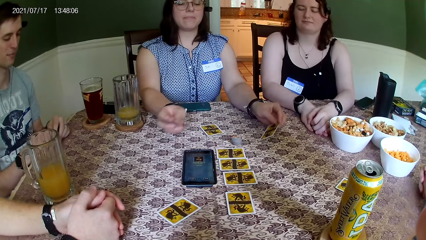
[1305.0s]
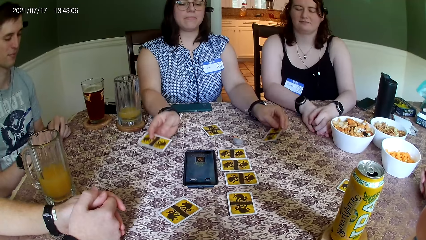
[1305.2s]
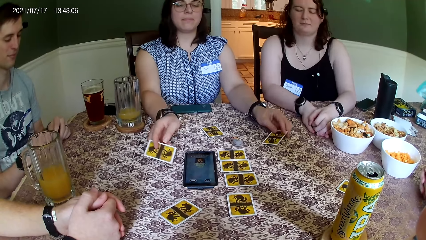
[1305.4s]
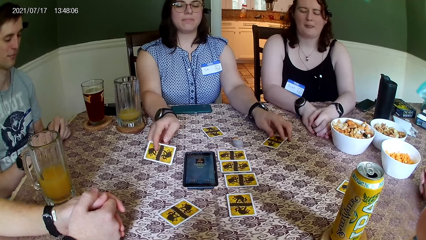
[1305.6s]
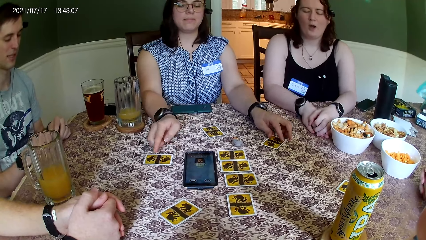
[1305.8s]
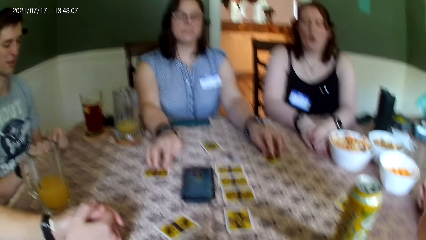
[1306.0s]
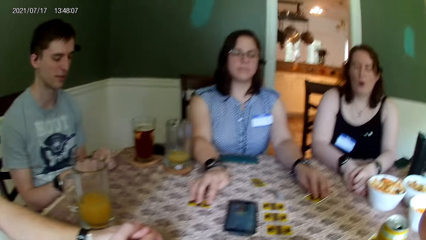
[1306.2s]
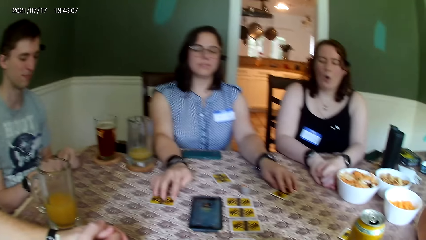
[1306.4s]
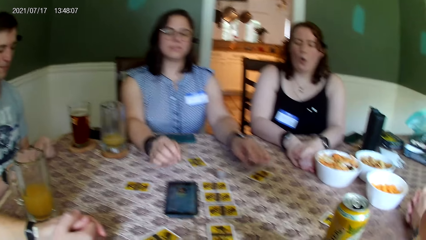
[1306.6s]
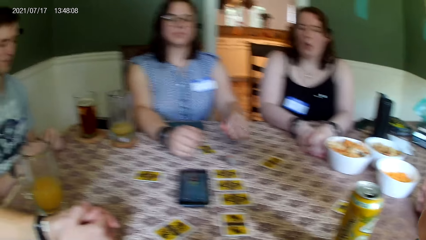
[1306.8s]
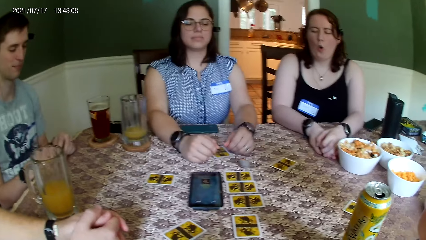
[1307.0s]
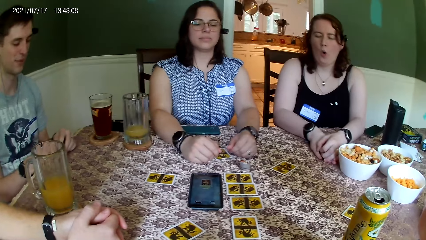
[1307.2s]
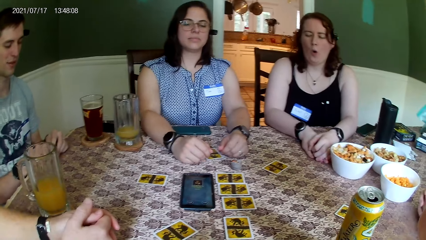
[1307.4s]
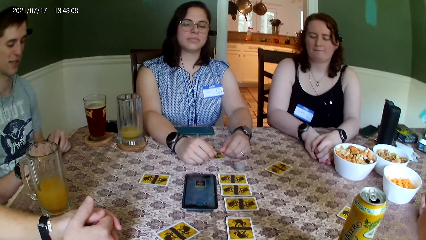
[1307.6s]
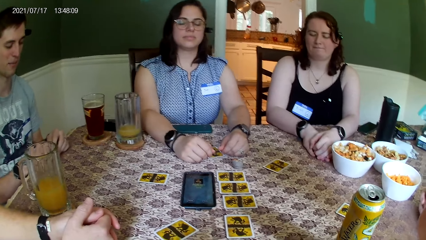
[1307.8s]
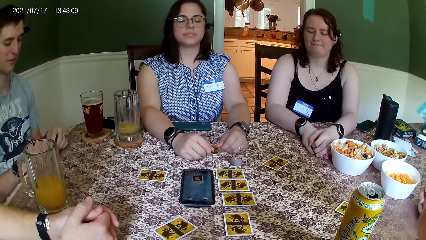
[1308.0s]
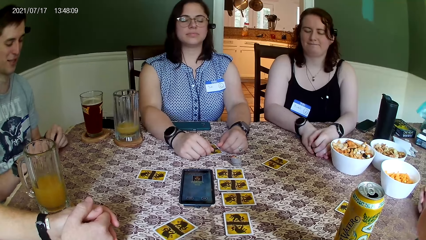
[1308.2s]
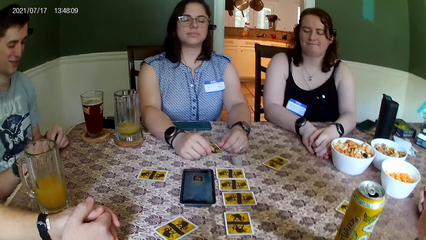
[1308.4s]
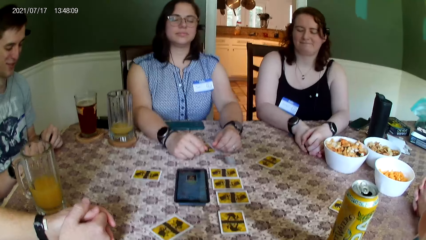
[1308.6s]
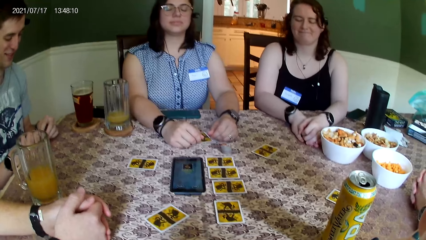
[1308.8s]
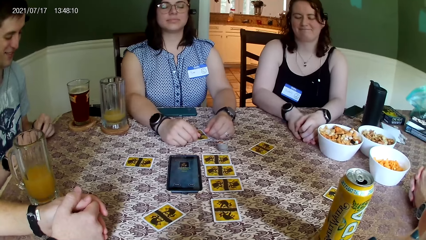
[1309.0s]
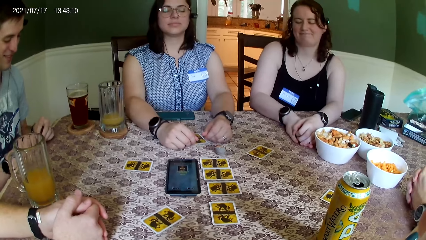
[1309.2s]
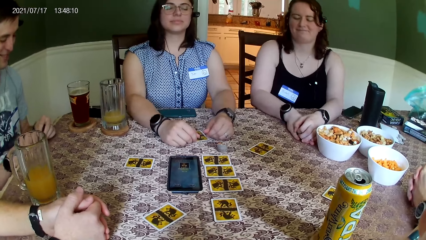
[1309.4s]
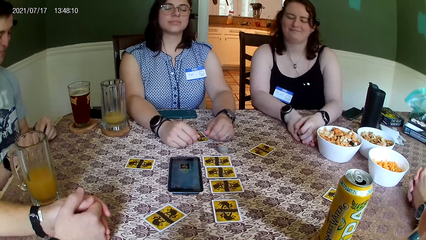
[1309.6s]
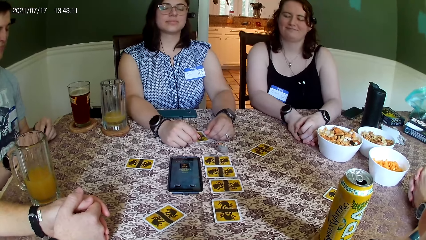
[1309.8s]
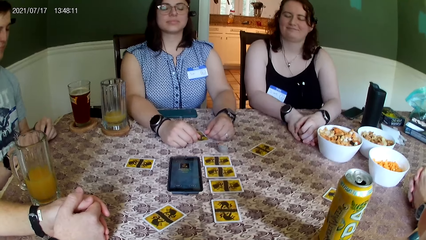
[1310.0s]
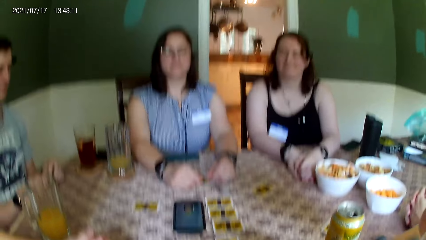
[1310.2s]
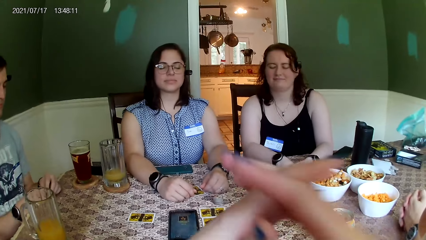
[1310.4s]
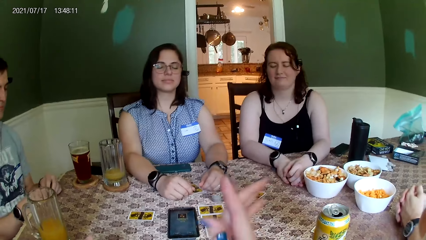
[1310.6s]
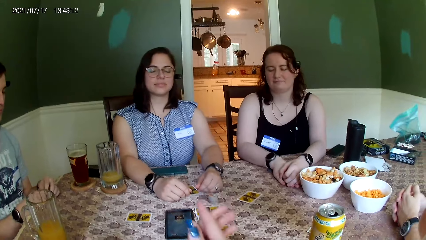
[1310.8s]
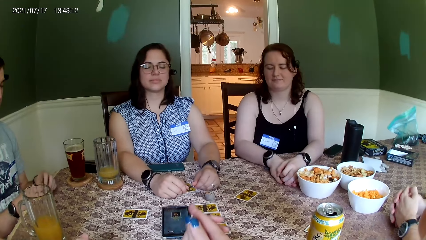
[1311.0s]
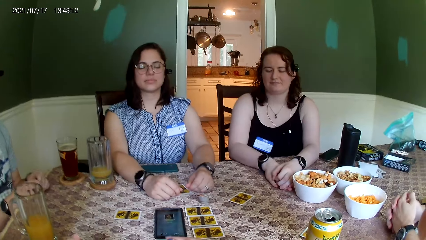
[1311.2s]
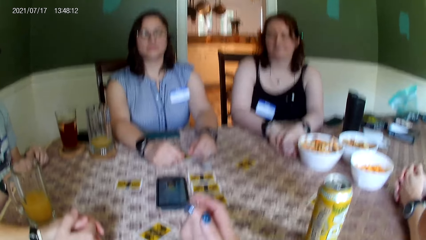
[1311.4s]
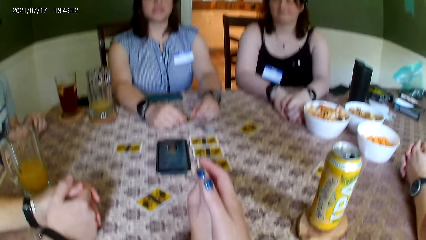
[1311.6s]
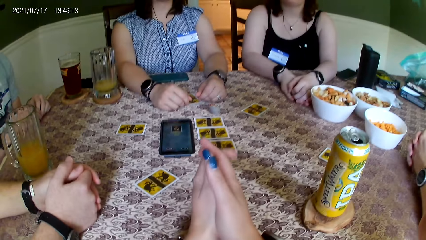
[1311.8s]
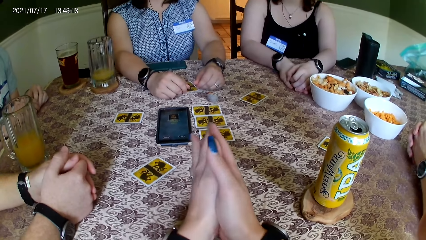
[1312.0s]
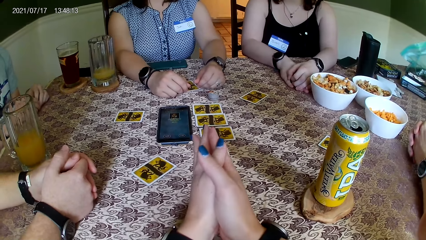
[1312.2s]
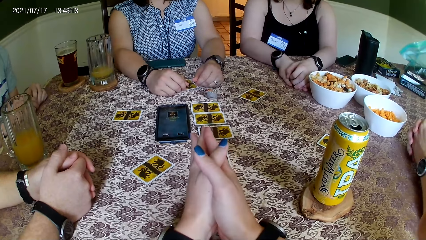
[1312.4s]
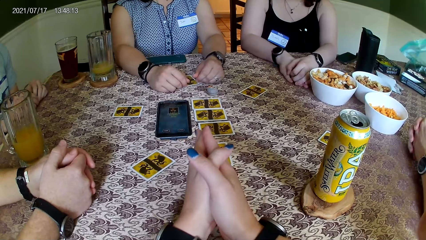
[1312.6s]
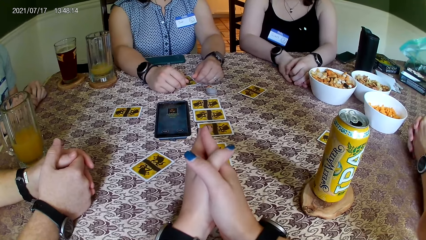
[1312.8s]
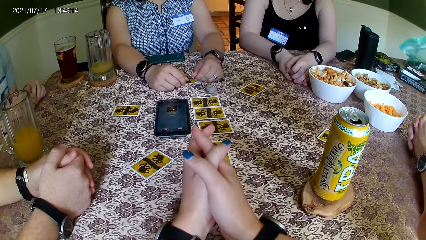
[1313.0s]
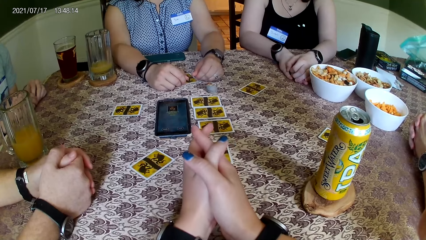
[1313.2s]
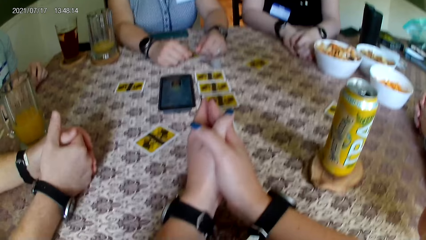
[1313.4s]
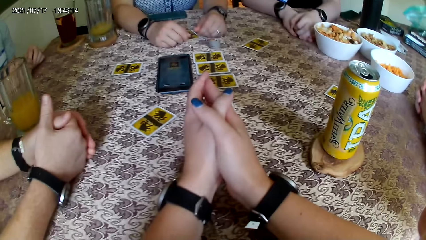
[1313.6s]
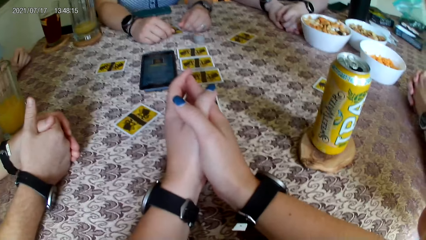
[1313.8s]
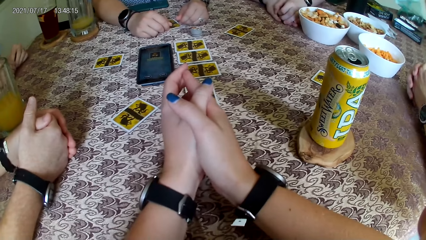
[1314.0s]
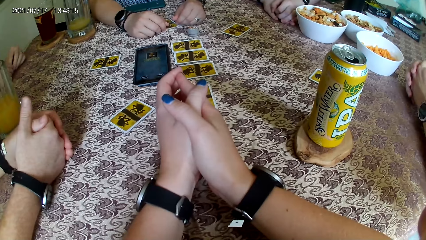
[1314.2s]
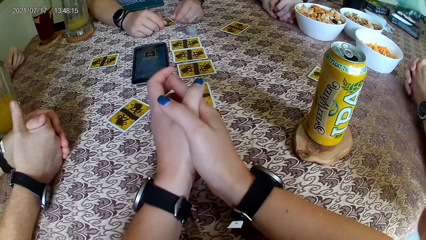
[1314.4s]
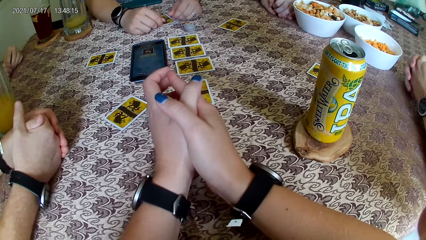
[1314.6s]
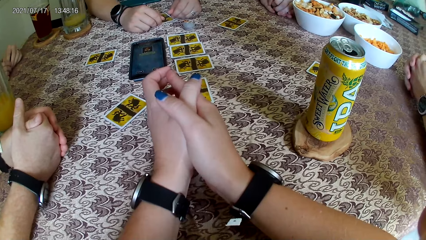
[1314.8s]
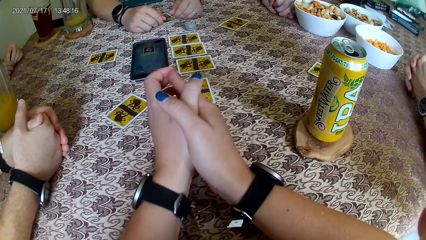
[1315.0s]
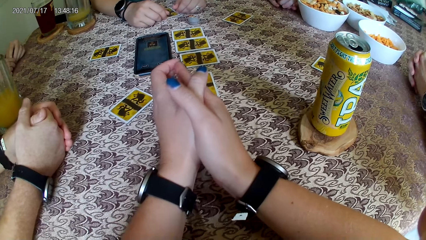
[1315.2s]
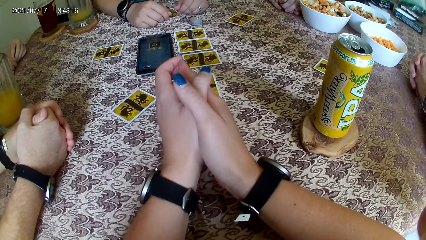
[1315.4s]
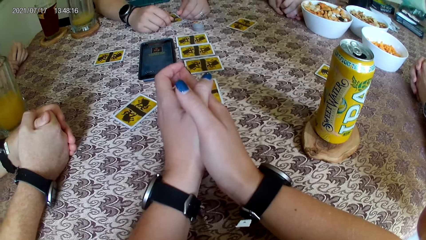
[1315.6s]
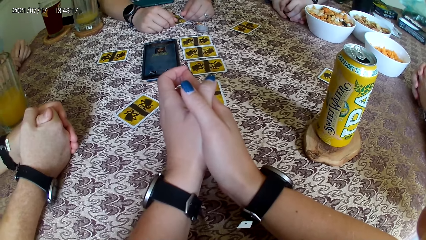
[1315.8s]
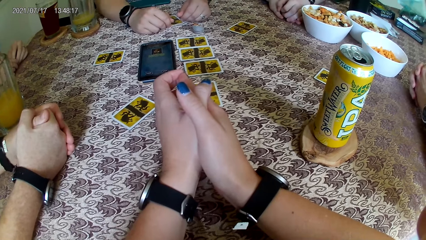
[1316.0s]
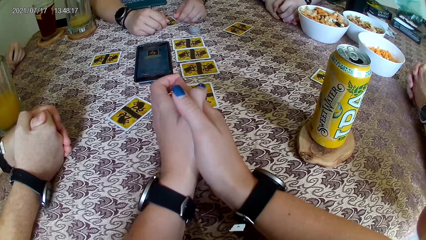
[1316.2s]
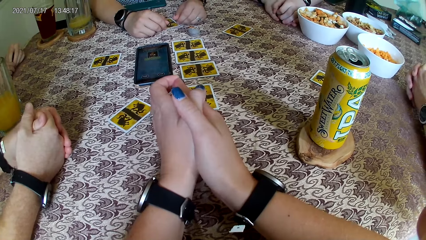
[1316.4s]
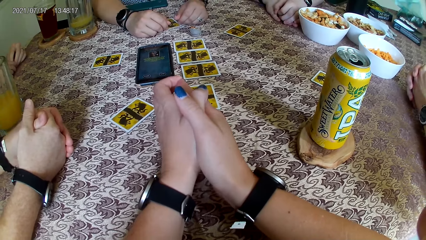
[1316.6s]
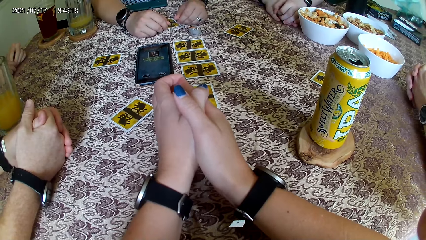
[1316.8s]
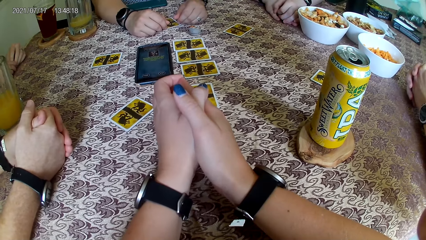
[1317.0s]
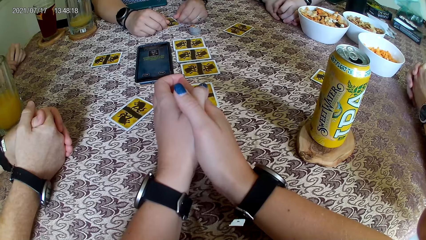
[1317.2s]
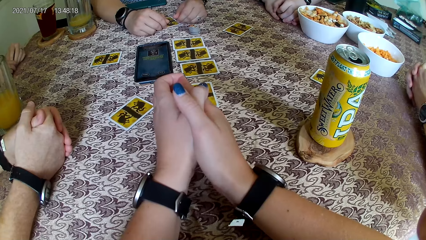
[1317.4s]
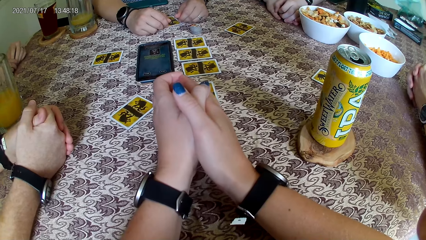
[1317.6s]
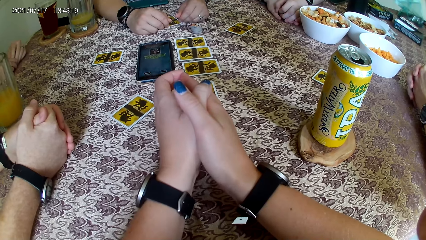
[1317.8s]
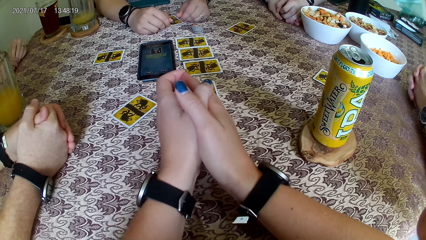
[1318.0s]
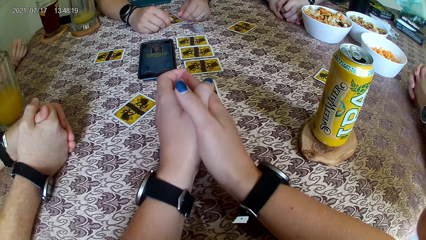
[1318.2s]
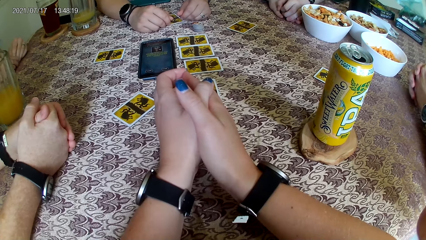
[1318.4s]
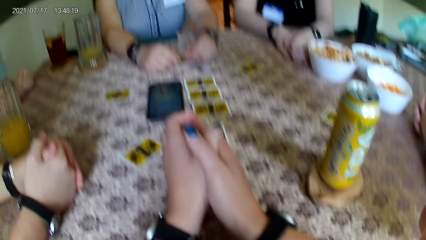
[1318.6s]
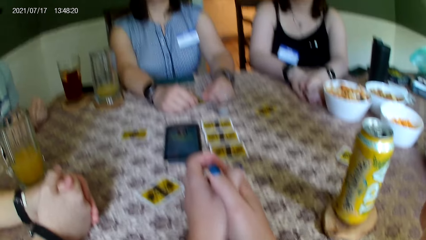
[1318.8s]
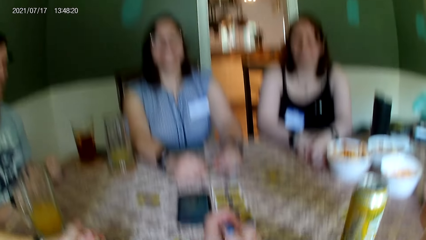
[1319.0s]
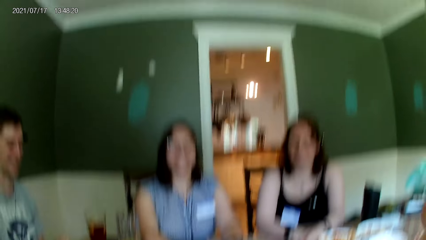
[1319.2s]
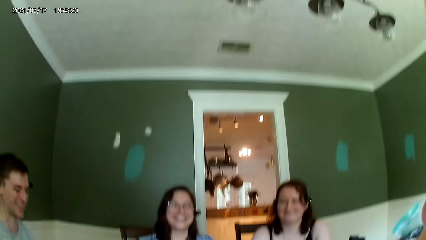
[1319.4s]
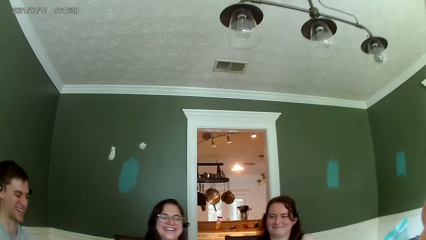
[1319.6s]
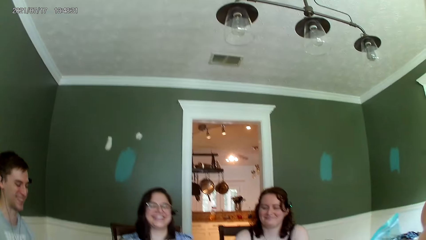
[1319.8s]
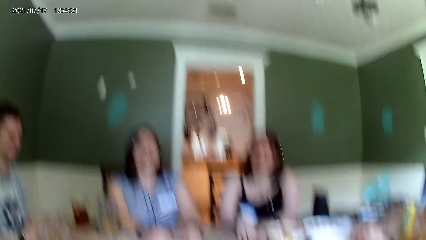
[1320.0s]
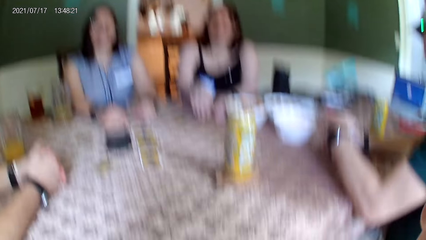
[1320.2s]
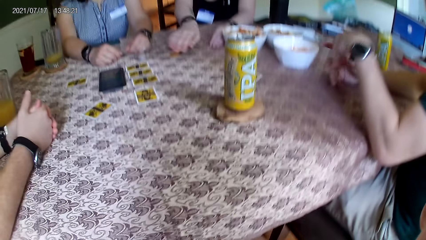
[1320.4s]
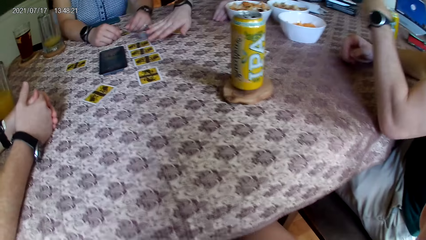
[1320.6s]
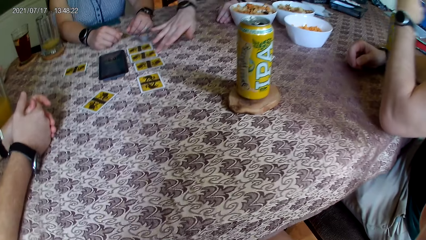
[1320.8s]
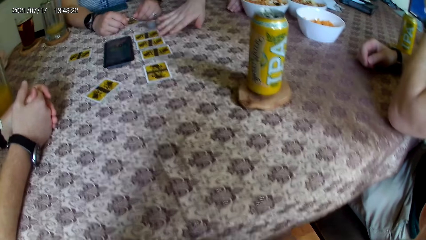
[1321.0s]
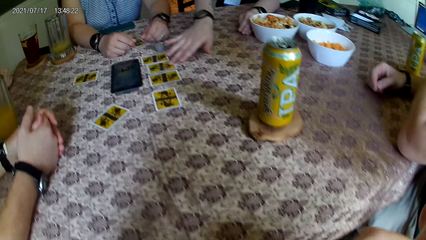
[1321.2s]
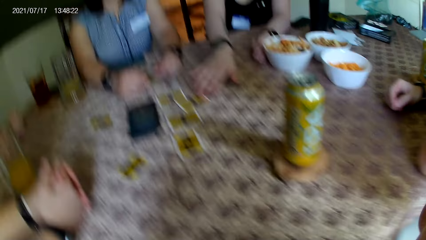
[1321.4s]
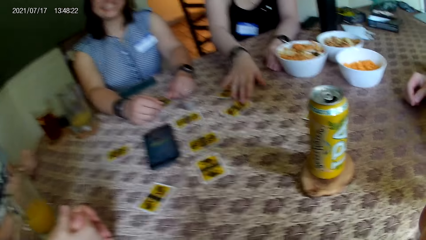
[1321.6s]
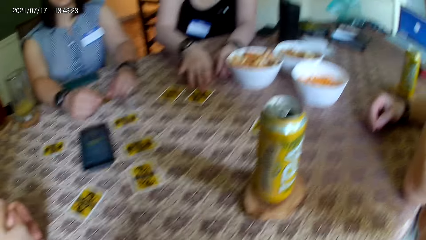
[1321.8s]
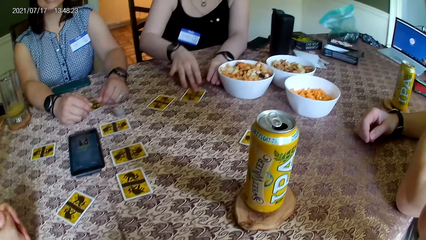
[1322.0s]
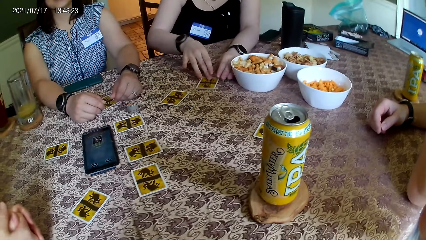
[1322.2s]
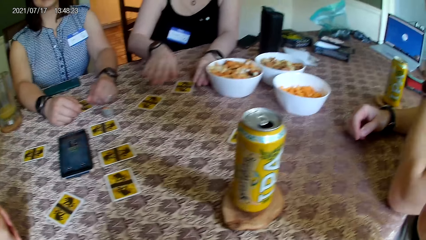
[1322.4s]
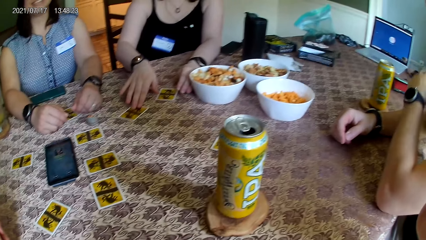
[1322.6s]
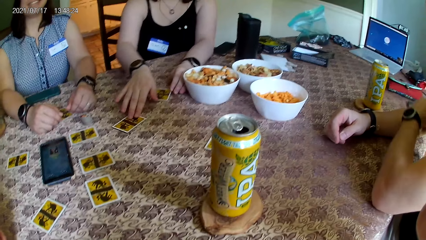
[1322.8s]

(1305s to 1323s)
The woman places the card in her left hand on the table. She places the card in her right hand on the table. The camera wearer stares at three people. He lowers his hands on the table. He stares at the table. The three people laugh. Another woman moves a card on the table with her right hand.
